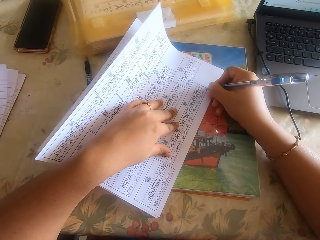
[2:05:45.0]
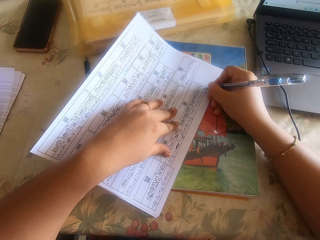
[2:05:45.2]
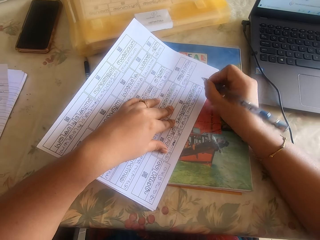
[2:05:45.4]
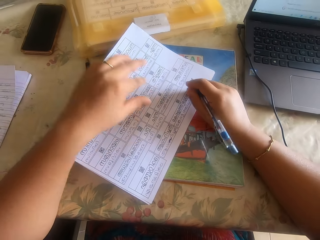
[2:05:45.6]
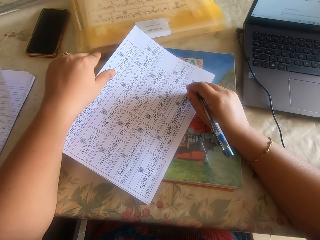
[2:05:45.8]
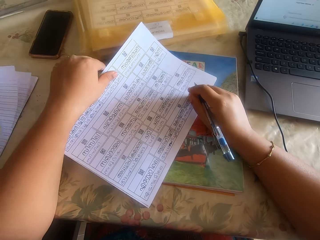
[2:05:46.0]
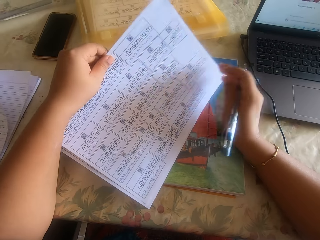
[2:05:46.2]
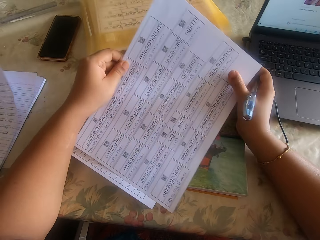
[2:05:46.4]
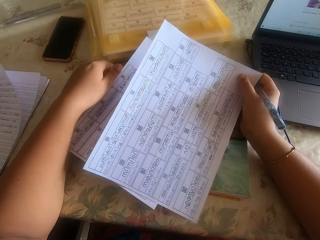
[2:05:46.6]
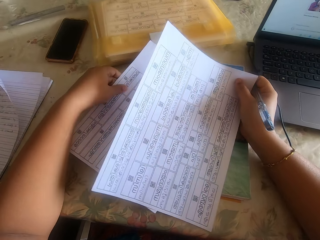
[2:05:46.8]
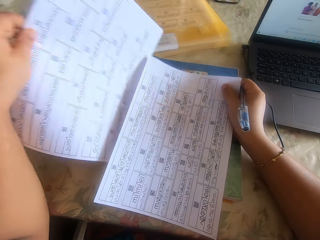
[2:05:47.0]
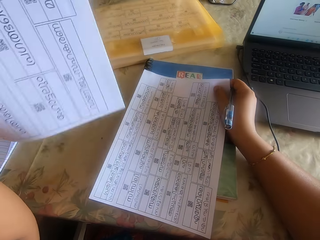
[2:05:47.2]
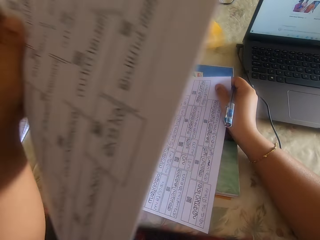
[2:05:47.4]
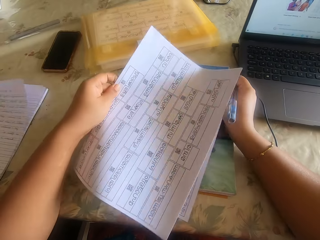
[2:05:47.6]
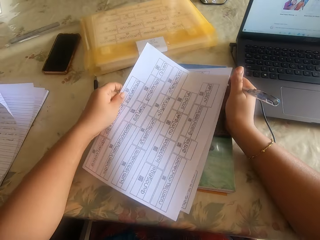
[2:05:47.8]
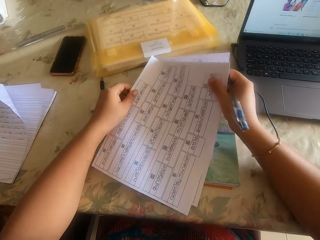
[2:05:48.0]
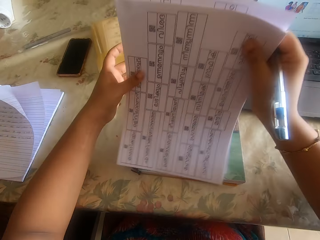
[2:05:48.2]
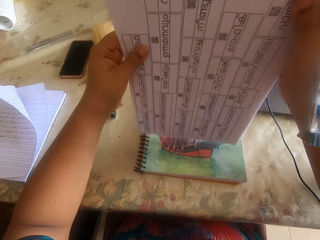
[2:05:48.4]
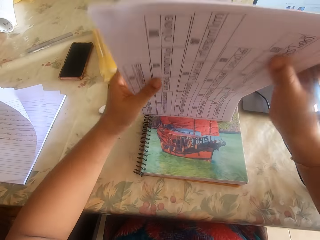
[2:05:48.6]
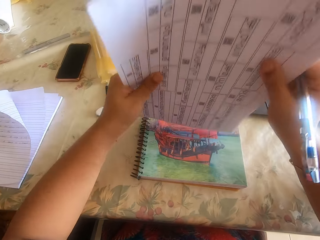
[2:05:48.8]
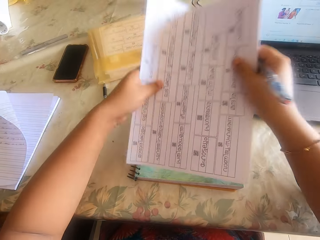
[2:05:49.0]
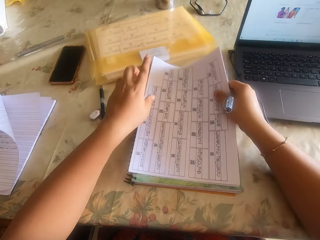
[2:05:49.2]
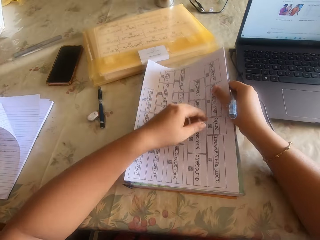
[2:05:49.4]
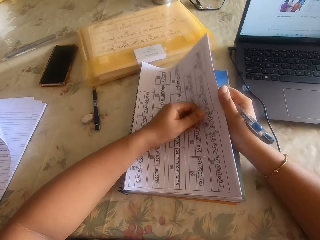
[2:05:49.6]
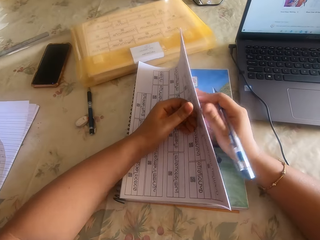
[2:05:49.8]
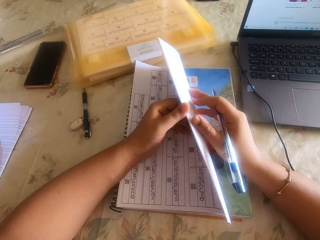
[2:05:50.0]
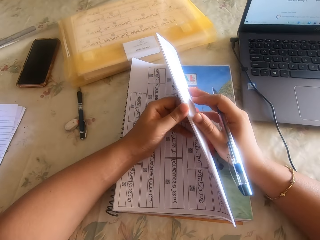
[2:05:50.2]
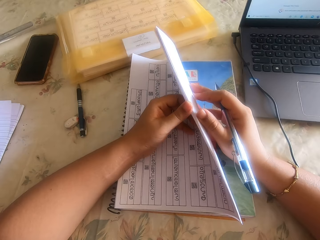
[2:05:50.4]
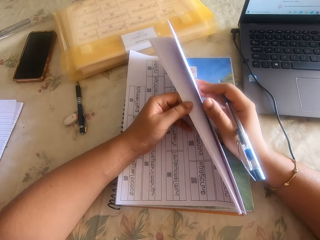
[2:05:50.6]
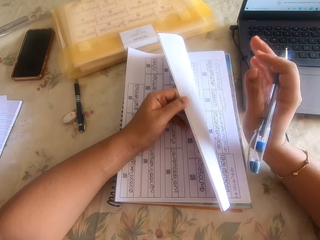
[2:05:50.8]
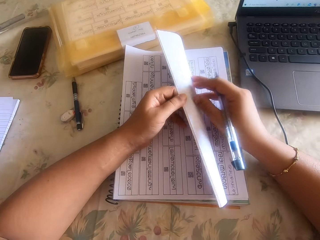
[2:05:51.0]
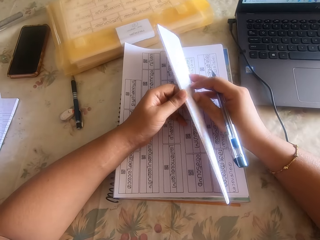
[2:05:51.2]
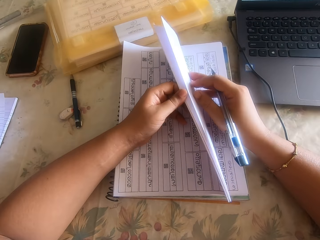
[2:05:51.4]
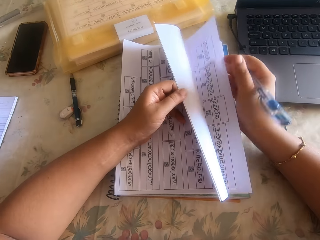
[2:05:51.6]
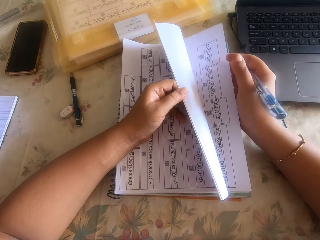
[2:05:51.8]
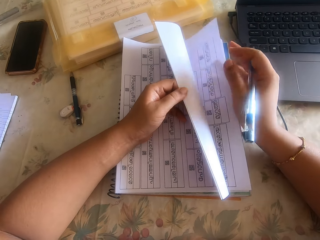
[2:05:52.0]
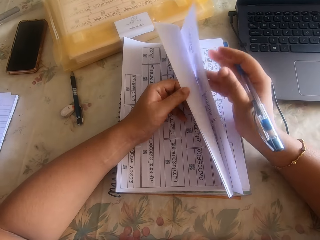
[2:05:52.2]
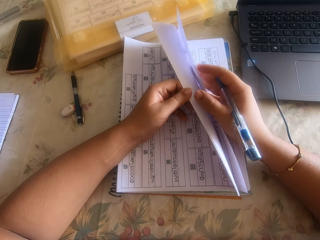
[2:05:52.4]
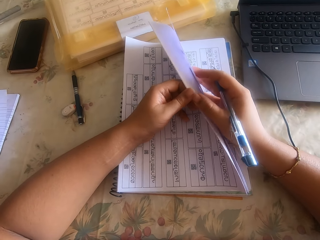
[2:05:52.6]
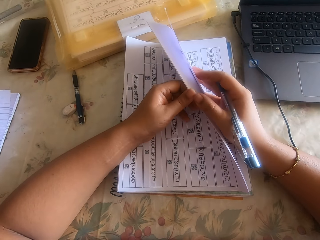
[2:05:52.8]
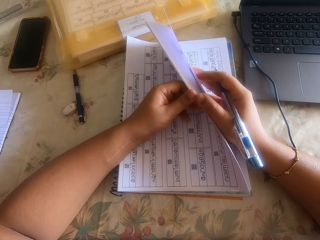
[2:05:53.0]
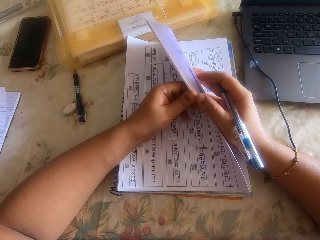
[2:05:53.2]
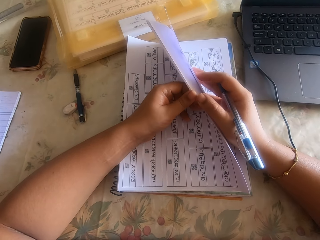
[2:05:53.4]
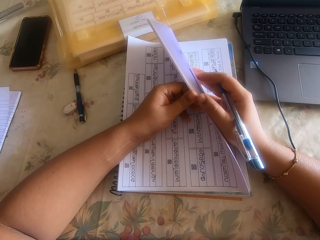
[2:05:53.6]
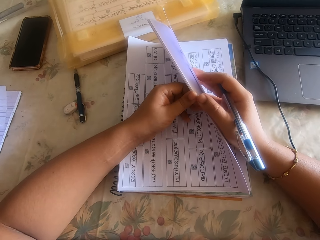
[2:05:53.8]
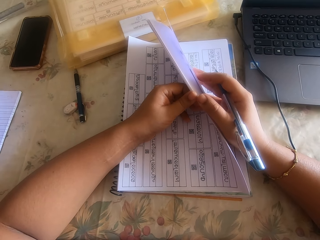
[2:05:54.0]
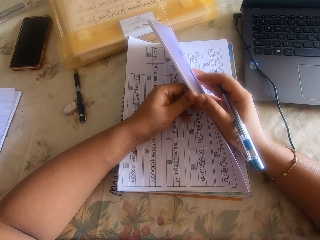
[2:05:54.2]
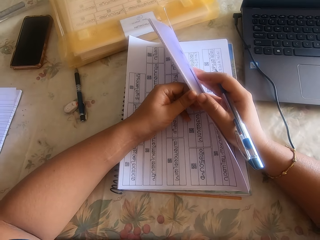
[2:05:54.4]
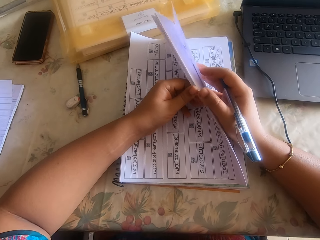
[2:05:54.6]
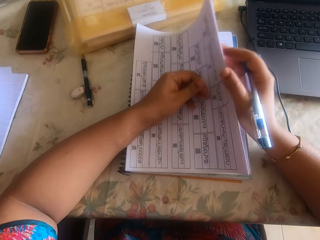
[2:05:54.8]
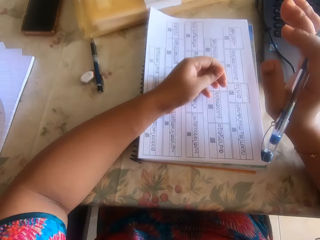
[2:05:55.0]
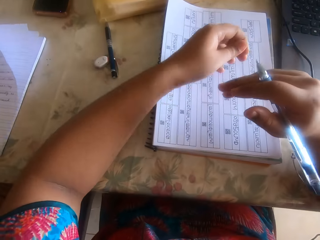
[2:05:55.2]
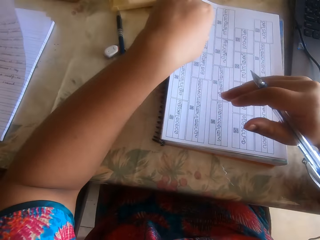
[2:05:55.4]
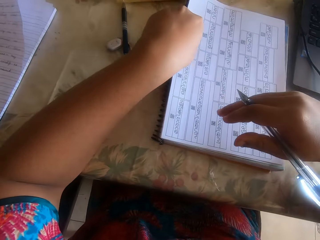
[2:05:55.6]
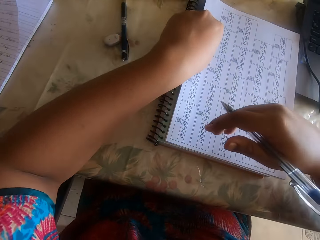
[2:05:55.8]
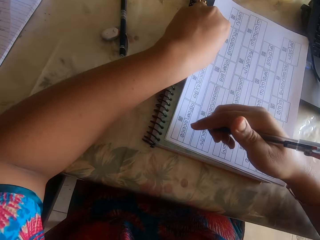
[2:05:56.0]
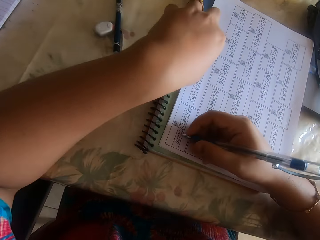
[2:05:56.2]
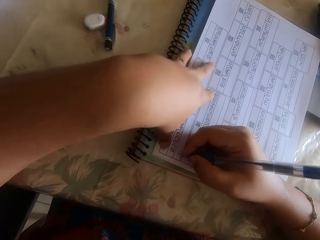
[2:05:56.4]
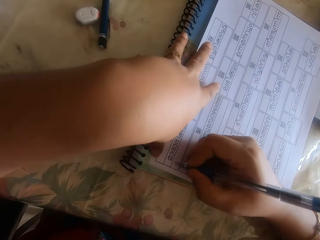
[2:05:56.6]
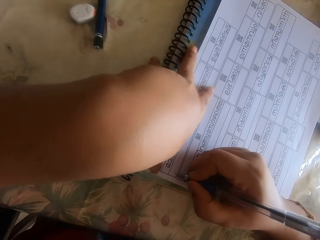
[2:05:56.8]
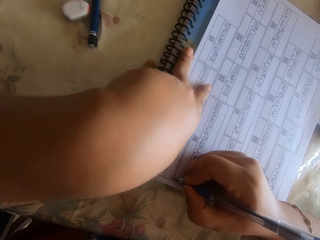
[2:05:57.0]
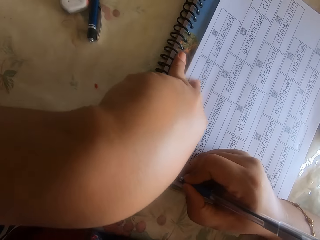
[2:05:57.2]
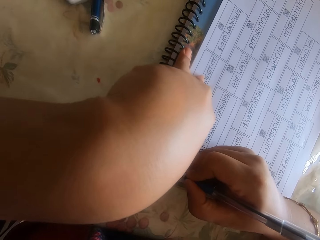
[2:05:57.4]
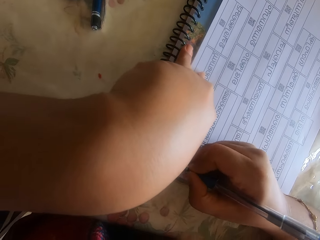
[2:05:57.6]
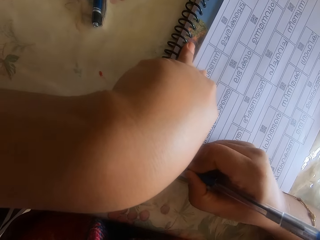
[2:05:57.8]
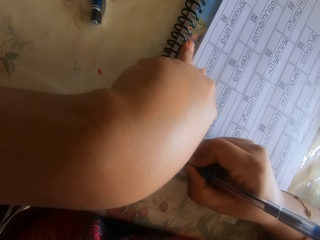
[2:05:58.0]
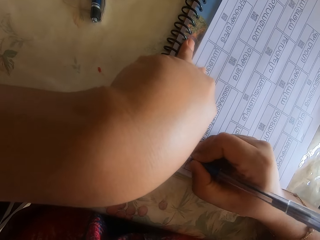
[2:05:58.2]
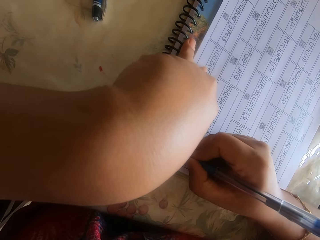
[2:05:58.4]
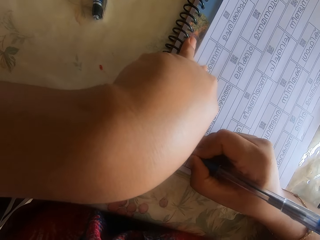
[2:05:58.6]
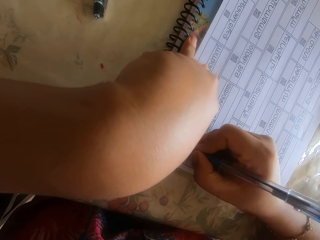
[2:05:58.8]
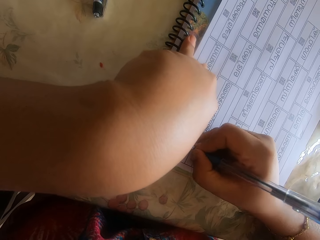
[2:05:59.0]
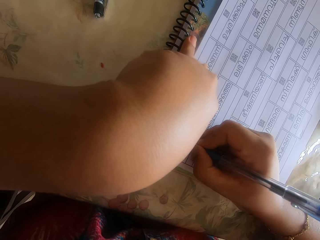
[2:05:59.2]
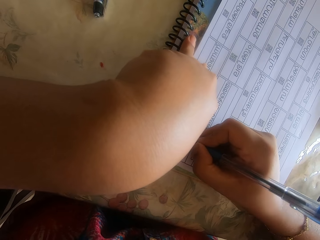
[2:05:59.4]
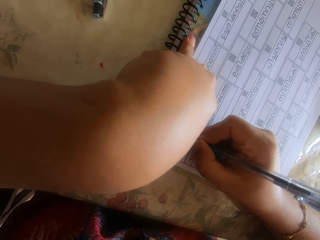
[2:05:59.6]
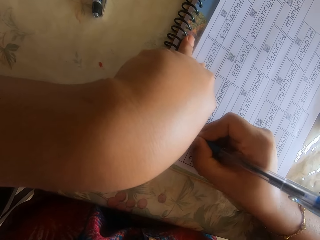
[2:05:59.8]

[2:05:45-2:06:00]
The camera wearer removes the sheet of paper on the table with her left hand. She picks up another sheet of paper on the table with her left hand. She drops the sheet of paper on the table with her left hand. She puts the papers together and places the papers on the table. She counts the sheet of paper on the table with both hands. She writes on the sheet of paper with the pen in her right hand.

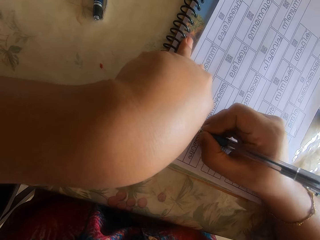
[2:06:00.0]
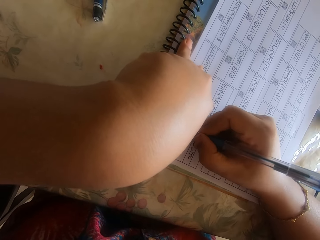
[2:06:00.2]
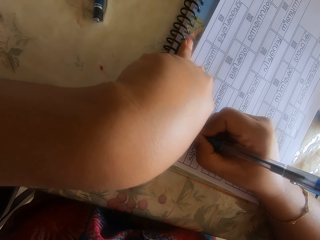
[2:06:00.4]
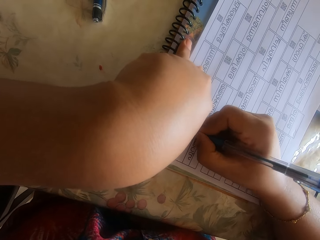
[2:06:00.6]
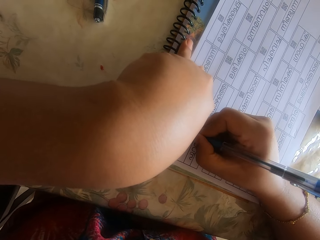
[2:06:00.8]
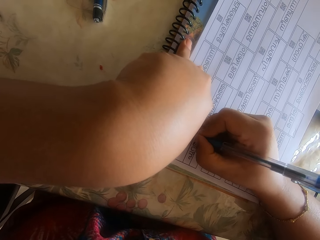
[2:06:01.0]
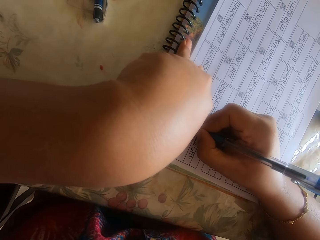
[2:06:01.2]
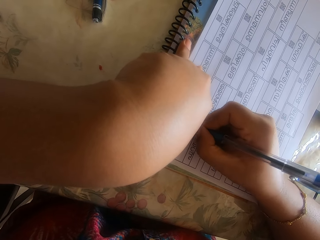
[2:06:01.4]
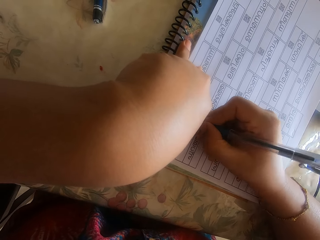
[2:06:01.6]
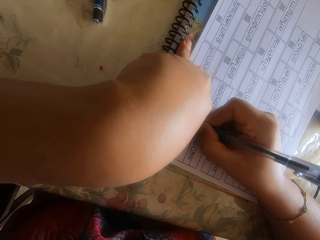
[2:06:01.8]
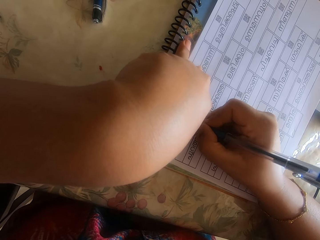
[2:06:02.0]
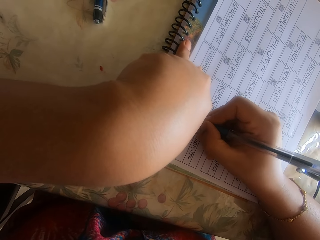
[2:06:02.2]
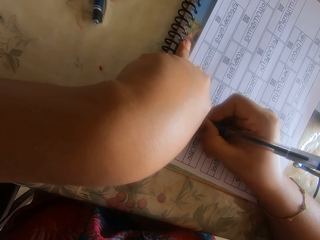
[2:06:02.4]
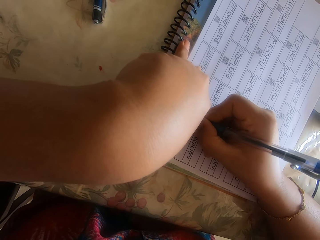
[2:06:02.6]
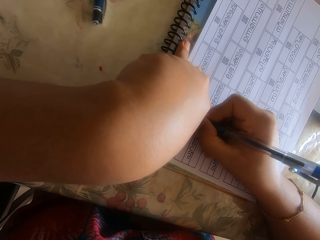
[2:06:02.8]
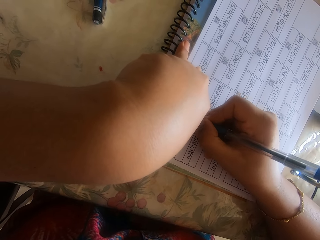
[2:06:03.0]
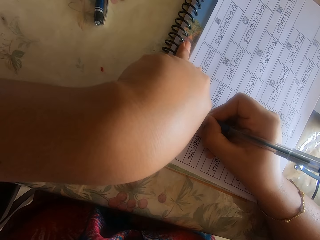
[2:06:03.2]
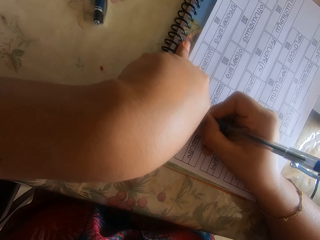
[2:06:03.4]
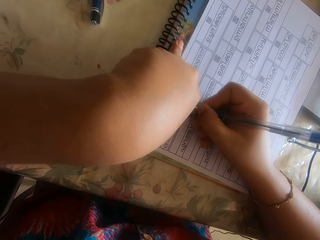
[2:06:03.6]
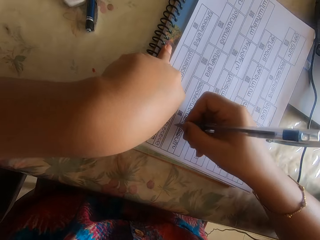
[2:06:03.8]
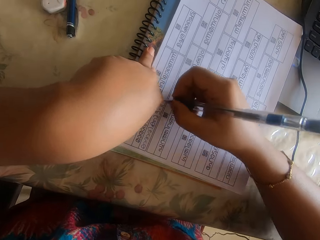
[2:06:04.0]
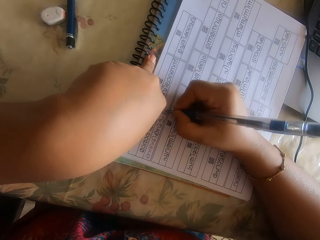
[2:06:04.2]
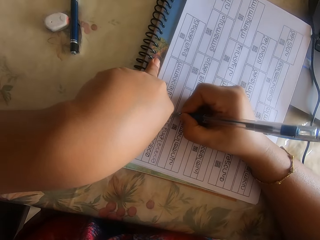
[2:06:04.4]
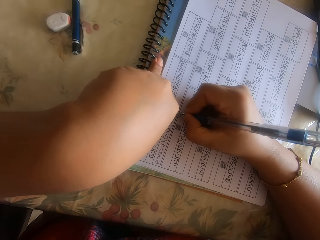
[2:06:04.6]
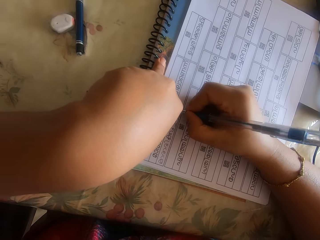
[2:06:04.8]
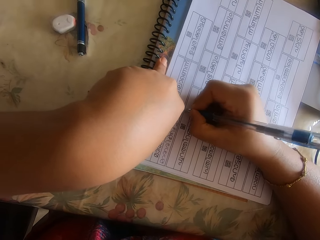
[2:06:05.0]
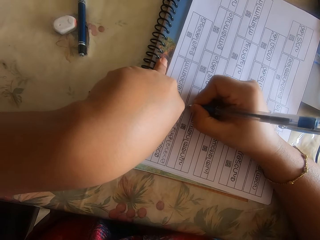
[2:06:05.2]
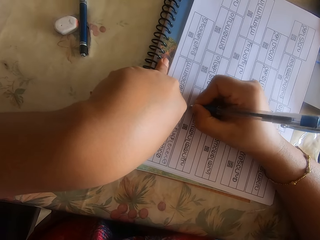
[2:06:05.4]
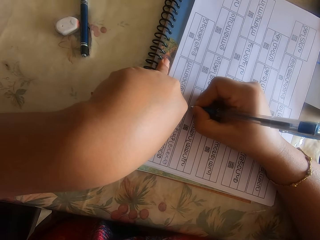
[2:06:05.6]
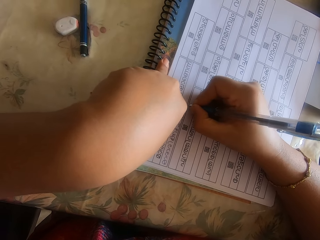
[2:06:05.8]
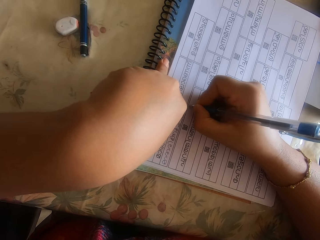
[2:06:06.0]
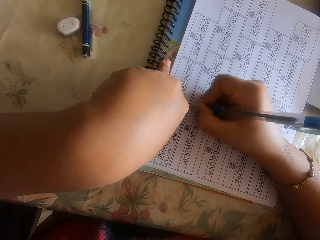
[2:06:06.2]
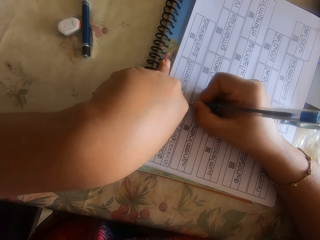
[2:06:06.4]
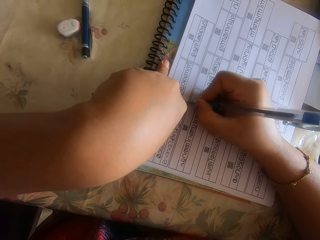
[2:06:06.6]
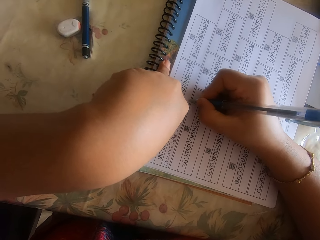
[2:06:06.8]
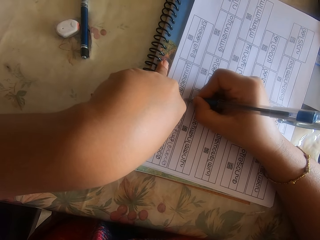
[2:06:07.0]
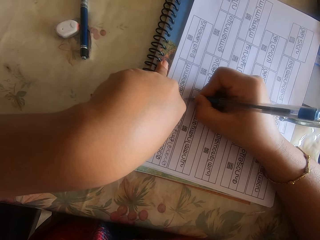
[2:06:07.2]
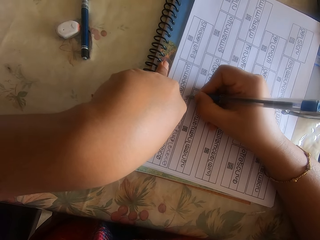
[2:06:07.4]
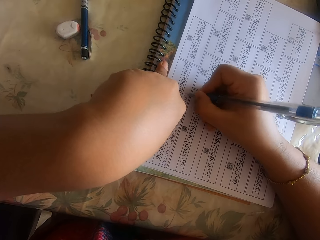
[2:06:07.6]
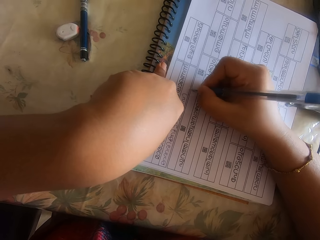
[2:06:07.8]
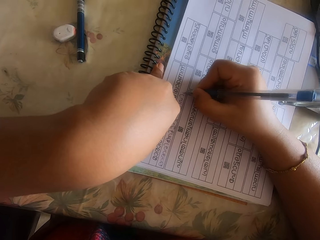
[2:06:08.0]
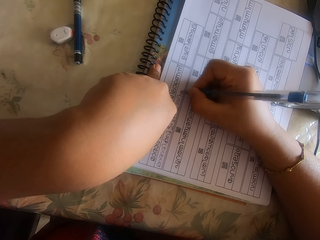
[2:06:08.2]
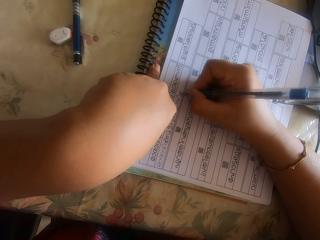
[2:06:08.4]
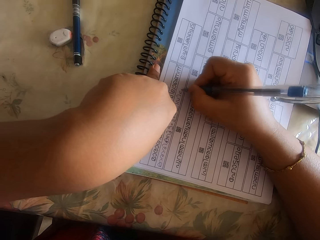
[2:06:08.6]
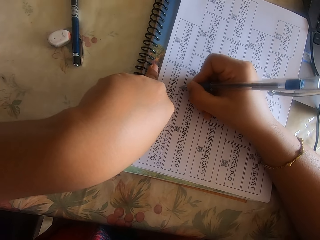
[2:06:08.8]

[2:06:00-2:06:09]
The camera wearer lifts the hand. They write on a piece of paper.
